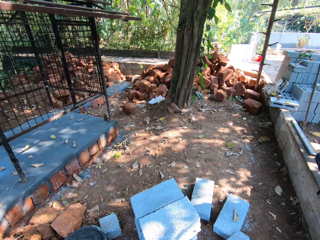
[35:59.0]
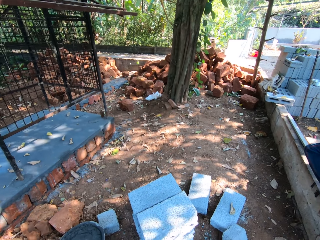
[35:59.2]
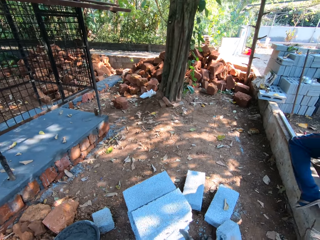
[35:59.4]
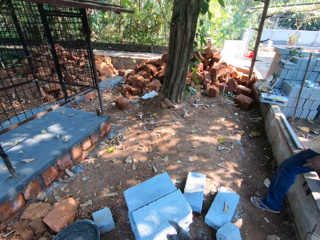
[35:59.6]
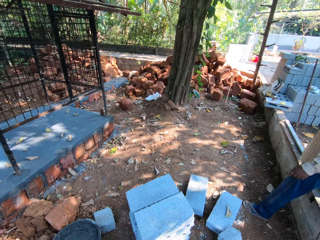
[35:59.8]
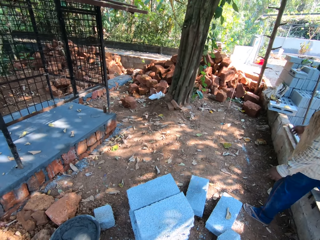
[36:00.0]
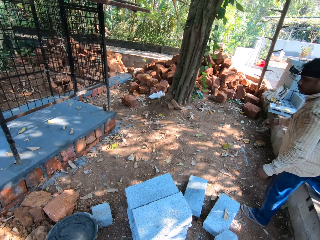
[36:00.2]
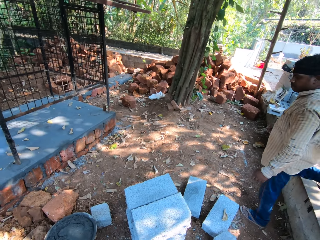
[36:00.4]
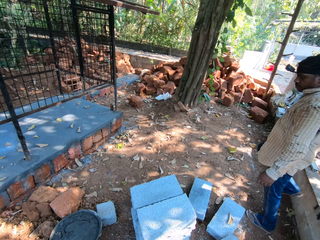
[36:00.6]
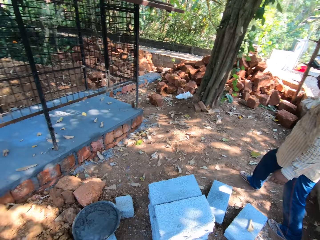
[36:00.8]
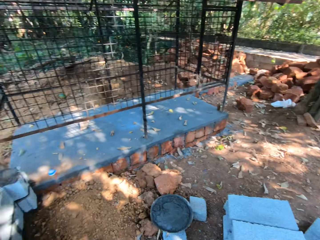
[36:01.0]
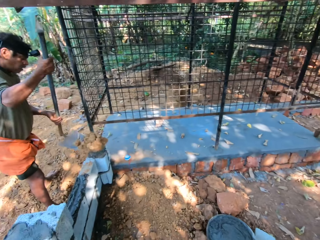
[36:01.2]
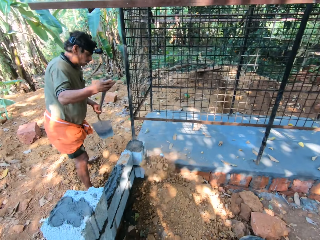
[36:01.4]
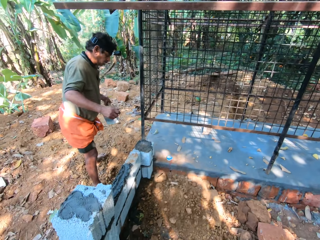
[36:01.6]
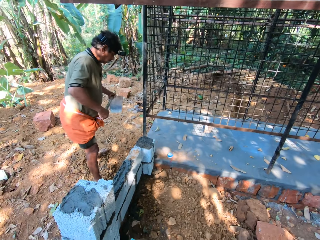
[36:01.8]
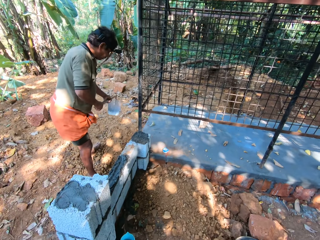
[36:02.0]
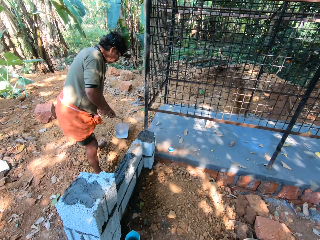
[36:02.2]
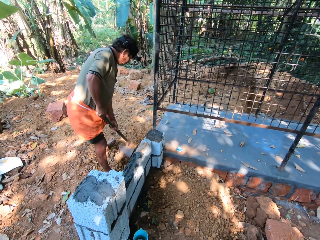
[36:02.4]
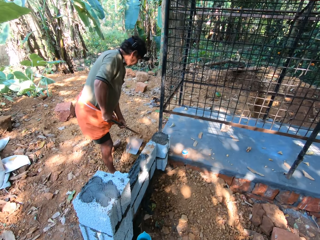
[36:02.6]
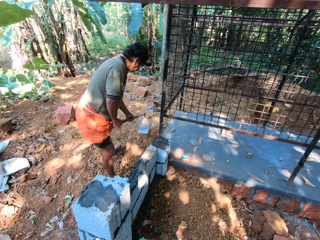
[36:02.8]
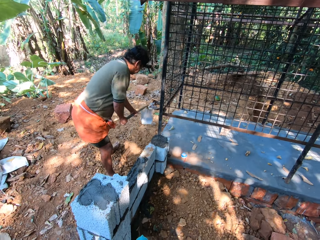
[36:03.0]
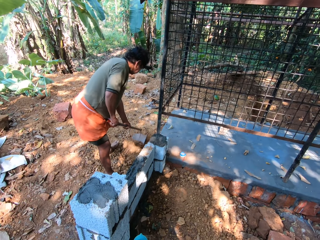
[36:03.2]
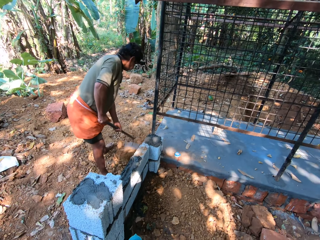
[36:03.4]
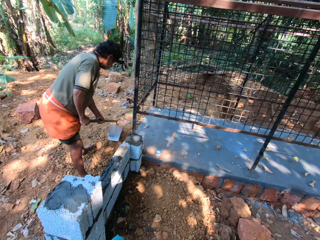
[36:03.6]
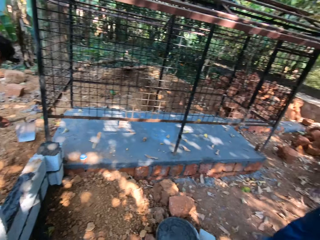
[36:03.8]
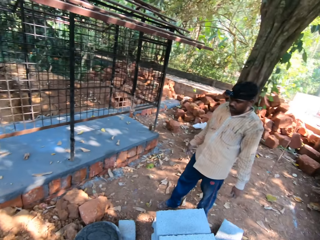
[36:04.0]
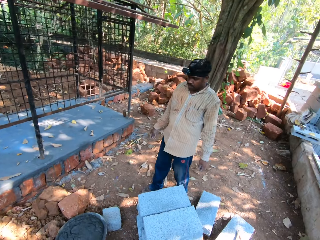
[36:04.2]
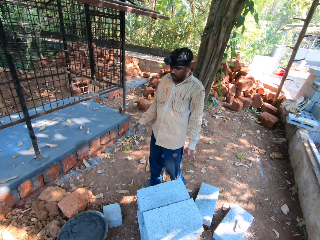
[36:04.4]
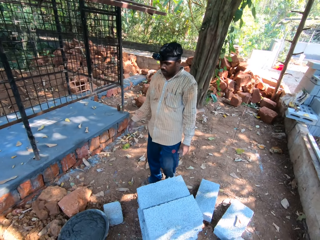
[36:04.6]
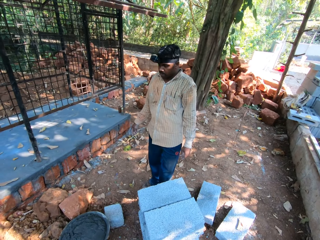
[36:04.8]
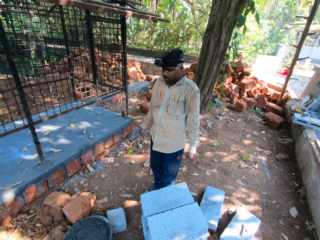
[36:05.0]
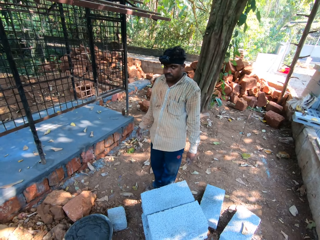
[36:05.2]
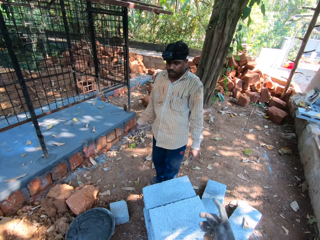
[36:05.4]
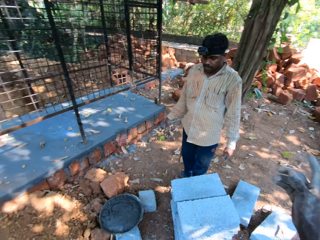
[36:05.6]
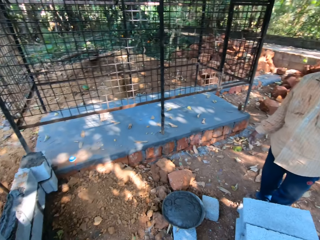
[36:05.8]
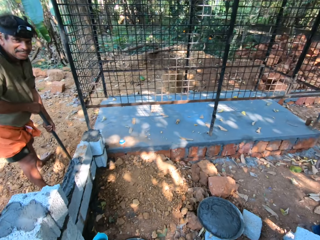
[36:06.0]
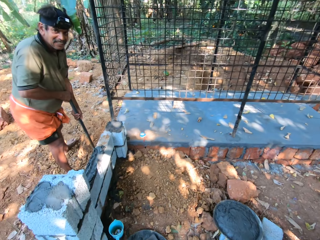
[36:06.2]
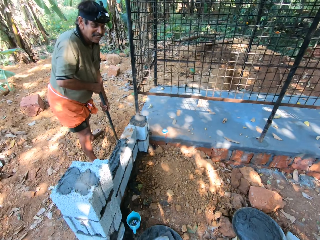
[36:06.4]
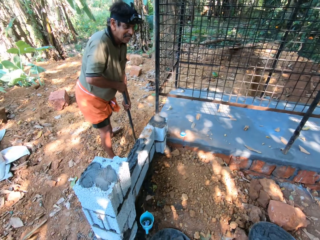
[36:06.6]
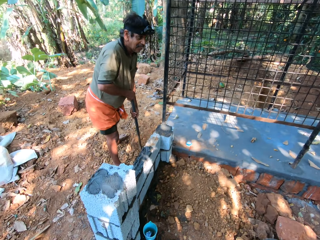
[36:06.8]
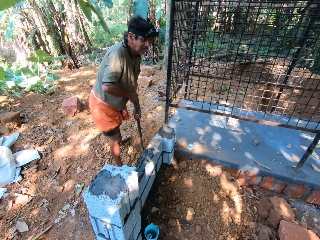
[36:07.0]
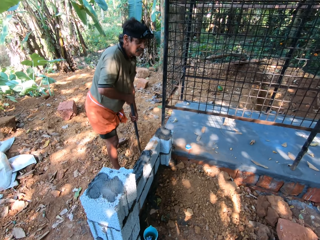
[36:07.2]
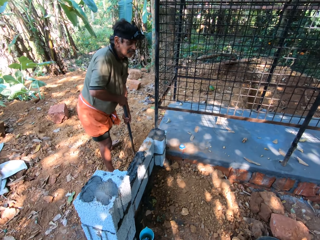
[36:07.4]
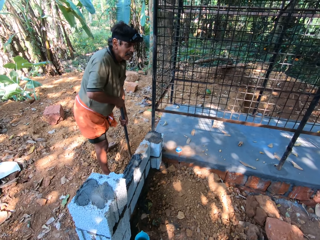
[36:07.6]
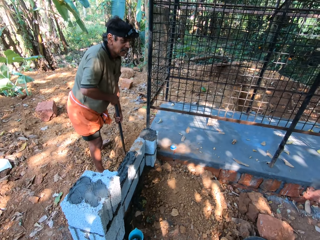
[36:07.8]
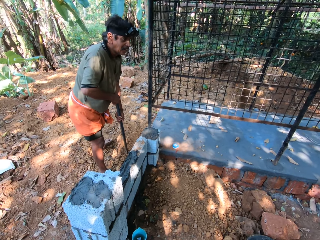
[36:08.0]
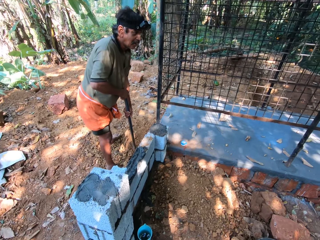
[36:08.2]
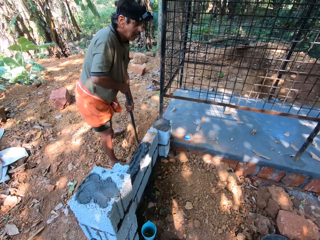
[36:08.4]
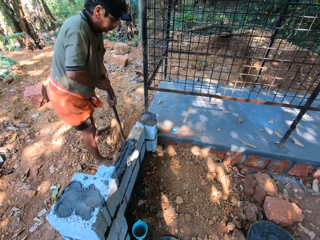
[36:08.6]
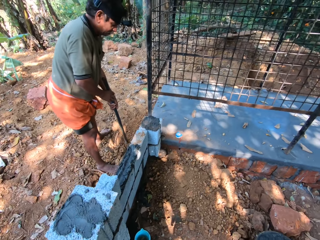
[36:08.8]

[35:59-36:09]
A man pours the sand within the wall with the hoe in his hands. The man packs sand from outside the wall with the hoe in his hands.

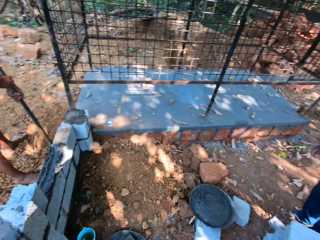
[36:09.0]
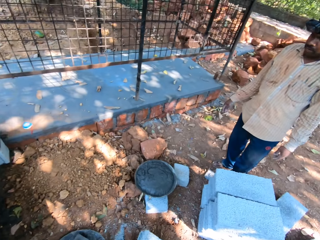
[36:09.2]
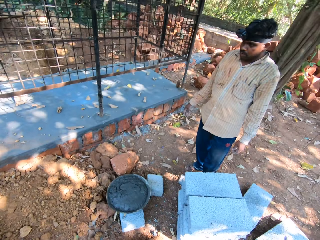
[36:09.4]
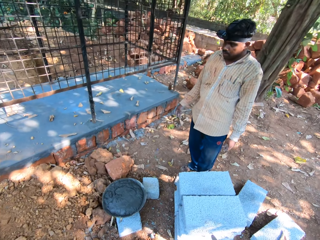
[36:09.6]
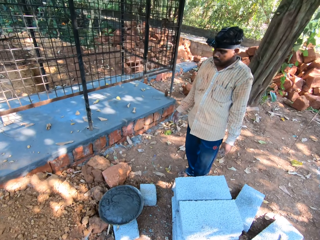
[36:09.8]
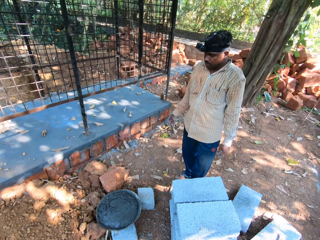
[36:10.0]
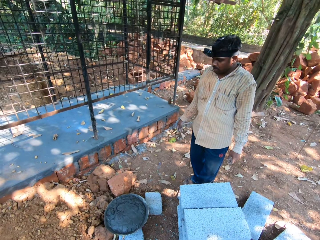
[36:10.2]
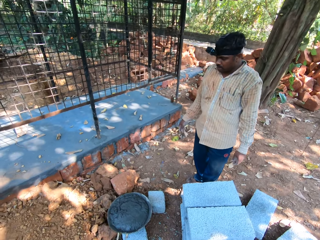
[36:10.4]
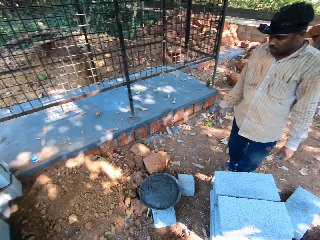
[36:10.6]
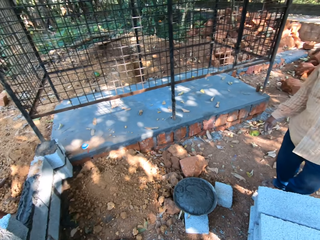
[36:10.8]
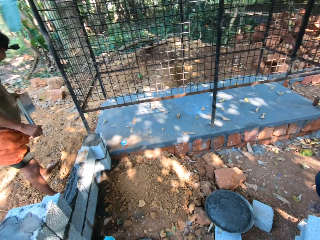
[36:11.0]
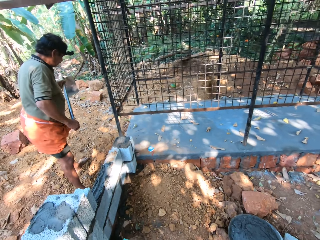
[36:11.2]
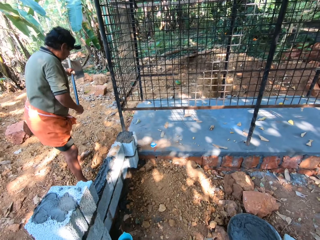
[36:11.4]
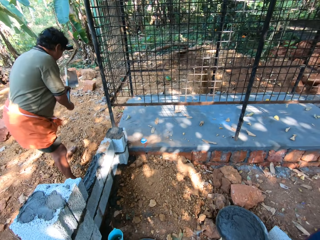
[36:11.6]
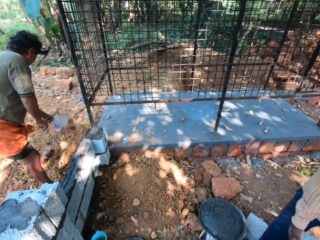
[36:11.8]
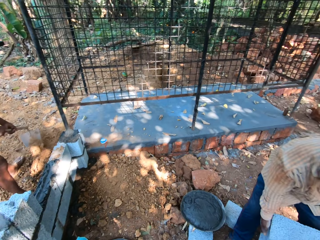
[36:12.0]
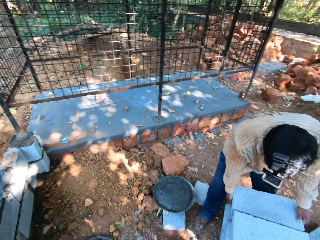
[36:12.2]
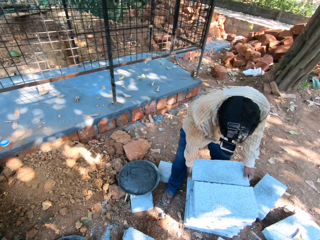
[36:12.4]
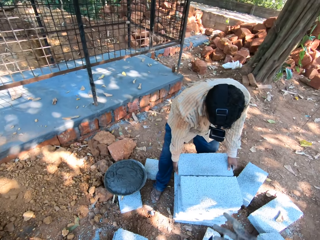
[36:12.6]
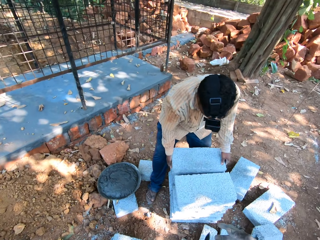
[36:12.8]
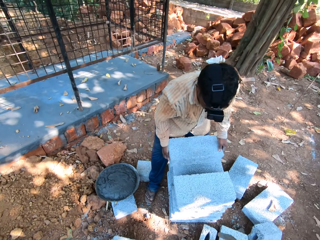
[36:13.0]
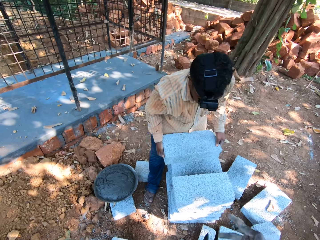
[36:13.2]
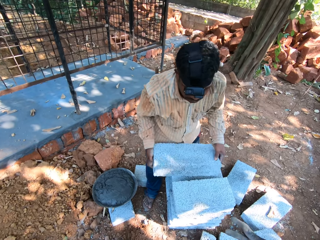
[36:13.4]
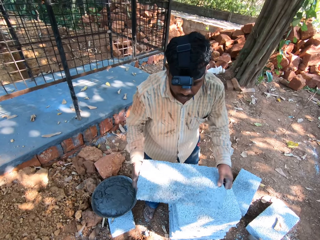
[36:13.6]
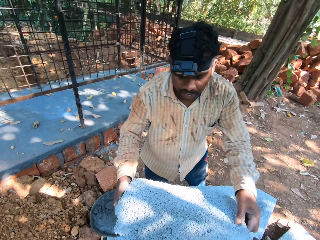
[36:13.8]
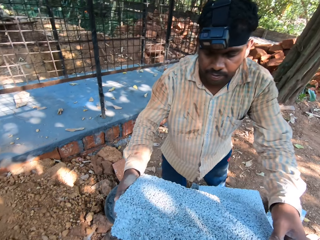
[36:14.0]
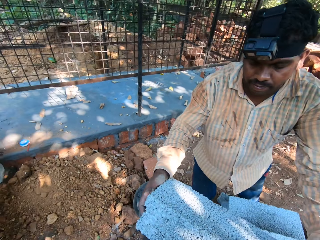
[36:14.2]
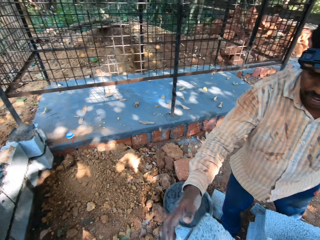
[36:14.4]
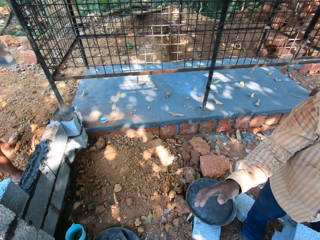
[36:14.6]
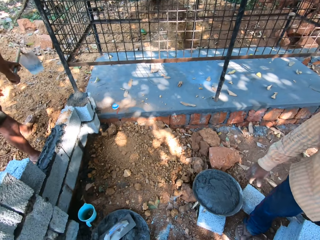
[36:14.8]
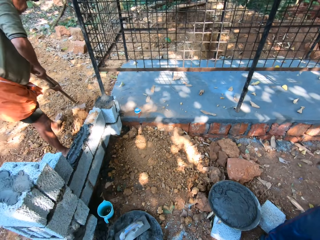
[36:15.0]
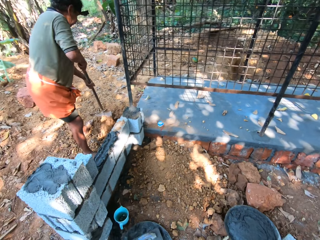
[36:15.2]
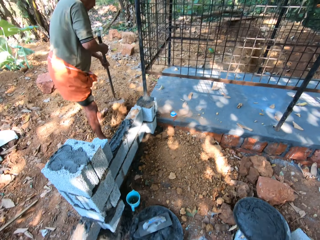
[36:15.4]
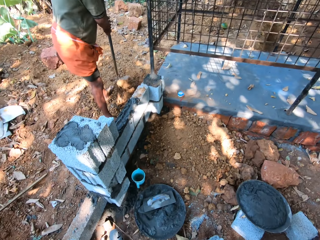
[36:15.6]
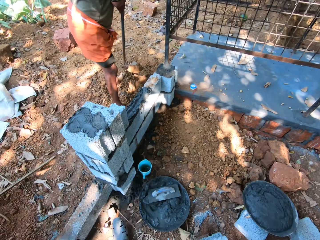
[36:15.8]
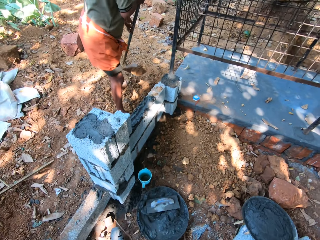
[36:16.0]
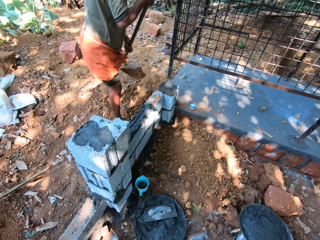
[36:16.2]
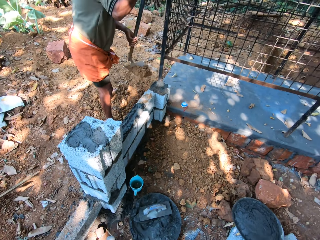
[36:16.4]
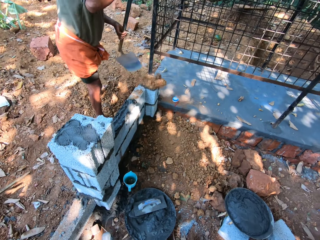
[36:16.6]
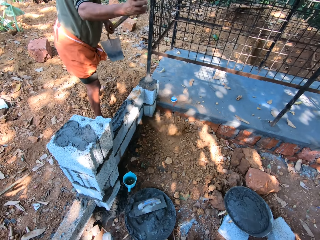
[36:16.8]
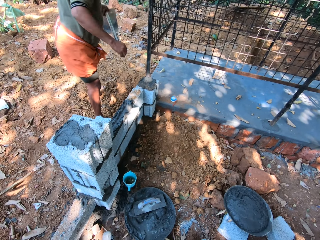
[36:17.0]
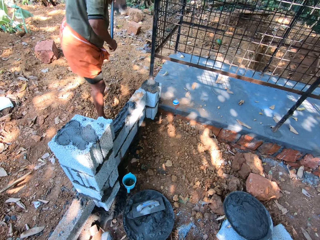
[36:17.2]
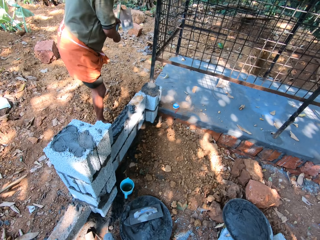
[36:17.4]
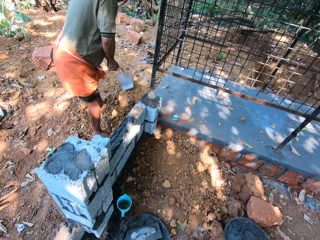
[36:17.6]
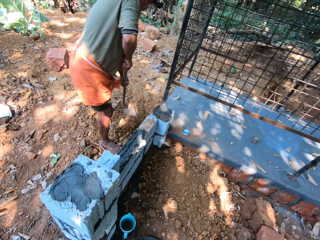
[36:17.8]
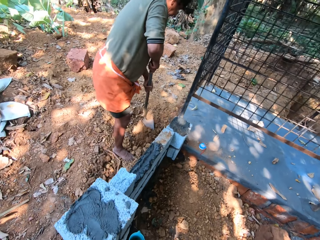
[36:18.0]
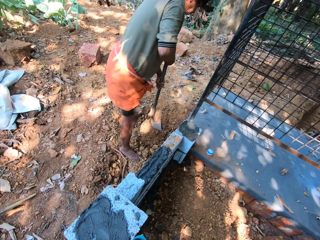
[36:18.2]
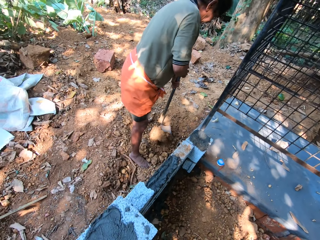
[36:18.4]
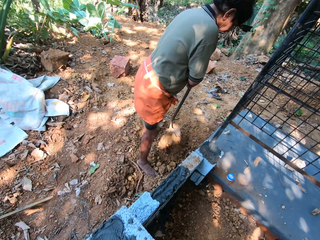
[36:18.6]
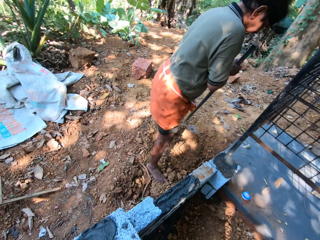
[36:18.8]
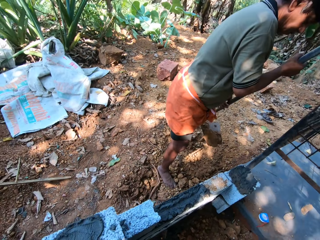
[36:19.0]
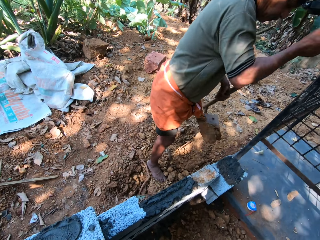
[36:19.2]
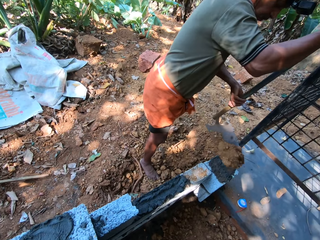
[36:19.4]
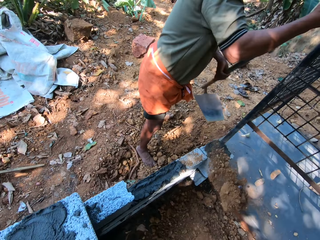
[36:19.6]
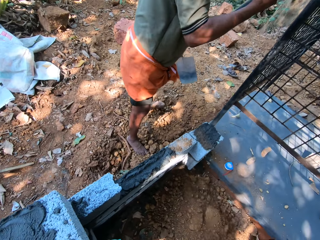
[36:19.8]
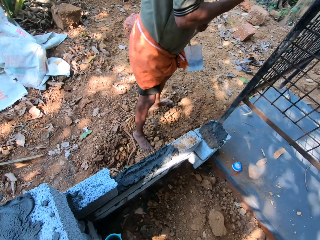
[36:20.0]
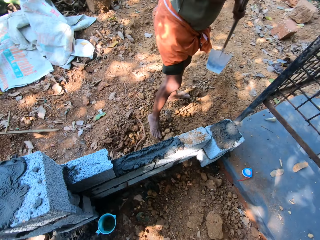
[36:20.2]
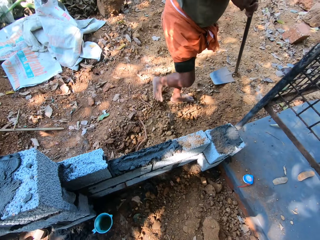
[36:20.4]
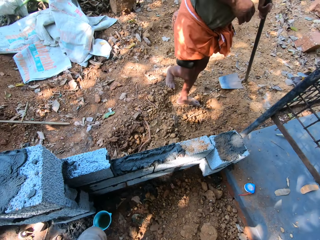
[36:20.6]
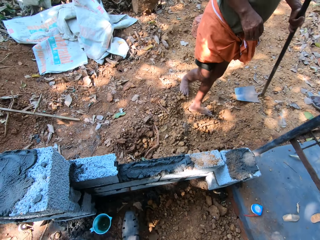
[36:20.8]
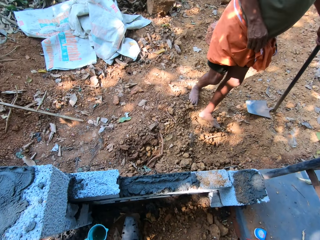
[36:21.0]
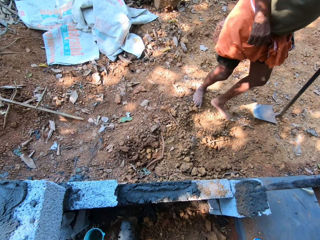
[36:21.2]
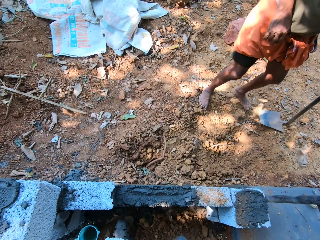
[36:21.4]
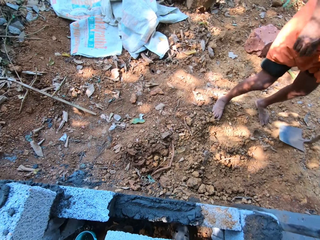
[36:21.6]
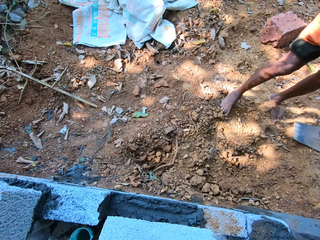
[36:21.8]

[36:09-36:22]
A man packs sand from outside the wall with the hoe in his hands. Another man lifts a block from a pile of blocks with his hands. The camera wearer looks around. The other man passes the block to the camera wearer with his hands. The other man pours sand in the hoe in both hands onto the ground.
